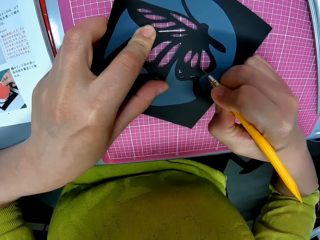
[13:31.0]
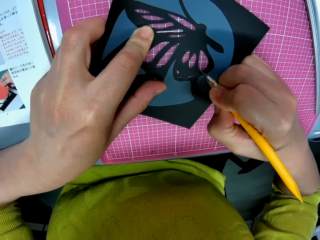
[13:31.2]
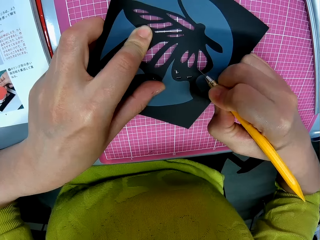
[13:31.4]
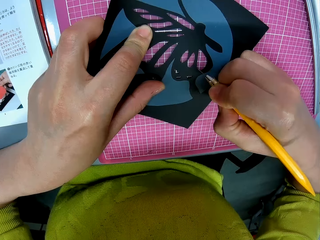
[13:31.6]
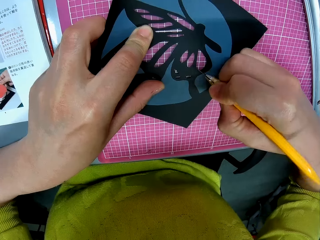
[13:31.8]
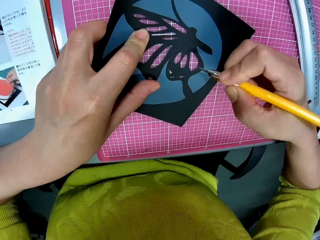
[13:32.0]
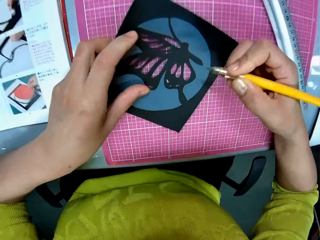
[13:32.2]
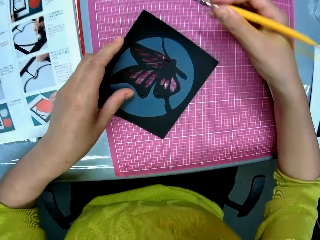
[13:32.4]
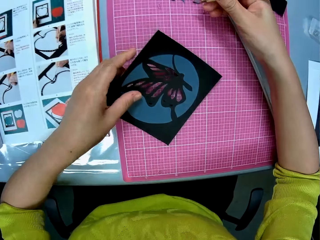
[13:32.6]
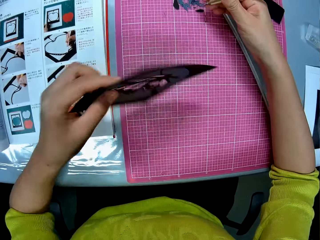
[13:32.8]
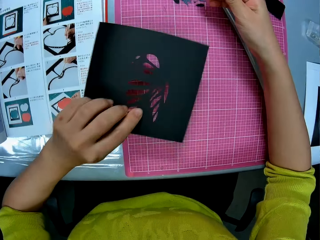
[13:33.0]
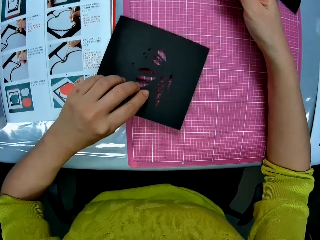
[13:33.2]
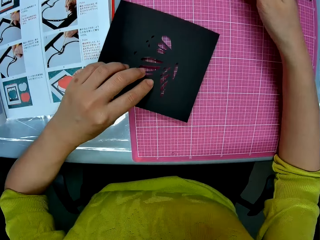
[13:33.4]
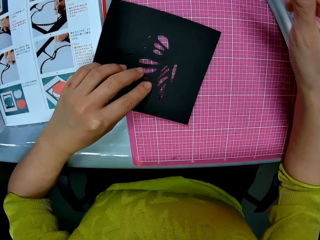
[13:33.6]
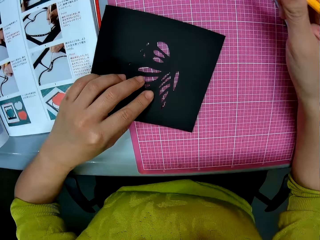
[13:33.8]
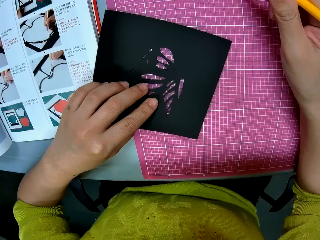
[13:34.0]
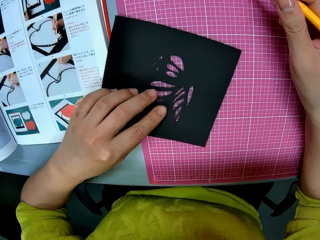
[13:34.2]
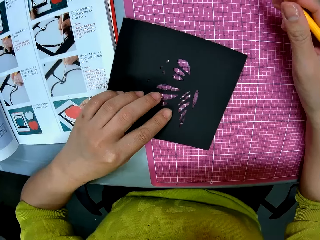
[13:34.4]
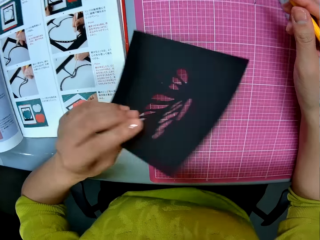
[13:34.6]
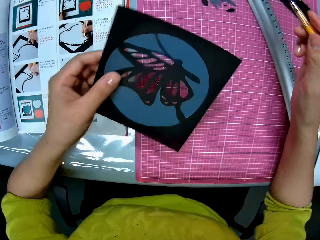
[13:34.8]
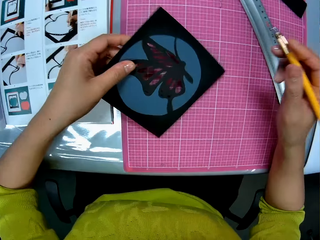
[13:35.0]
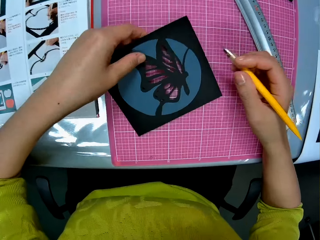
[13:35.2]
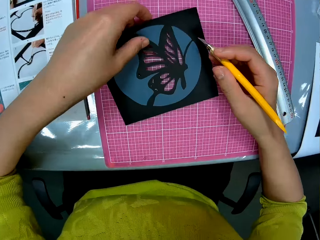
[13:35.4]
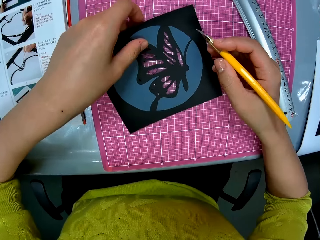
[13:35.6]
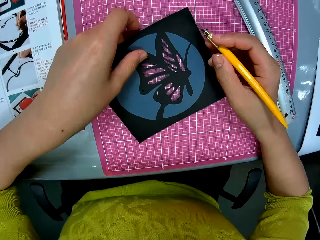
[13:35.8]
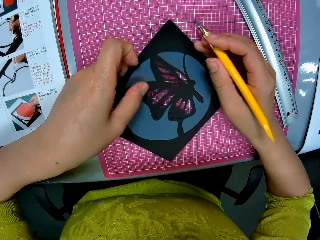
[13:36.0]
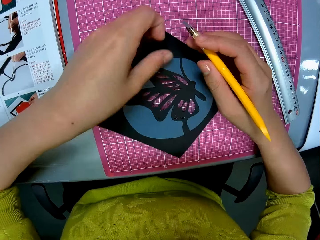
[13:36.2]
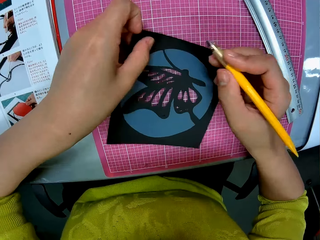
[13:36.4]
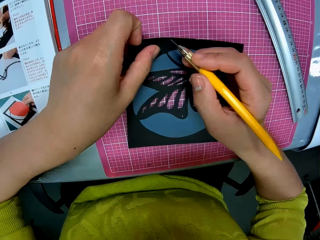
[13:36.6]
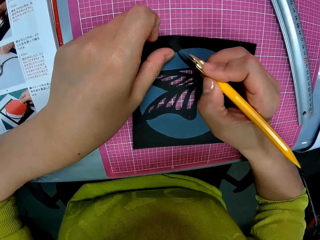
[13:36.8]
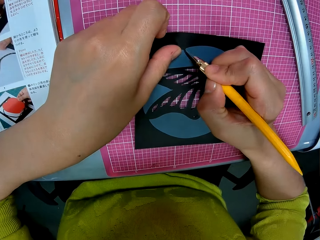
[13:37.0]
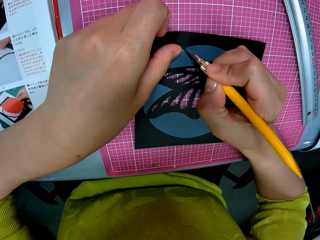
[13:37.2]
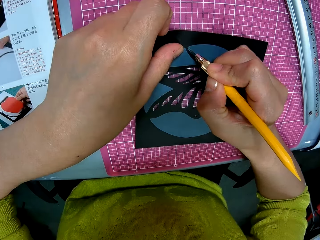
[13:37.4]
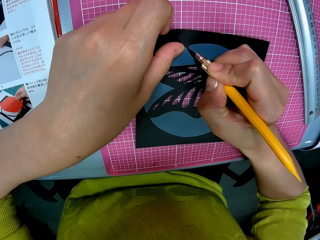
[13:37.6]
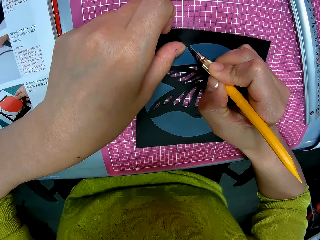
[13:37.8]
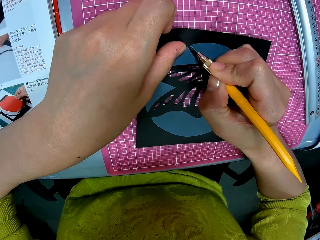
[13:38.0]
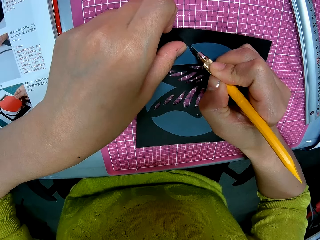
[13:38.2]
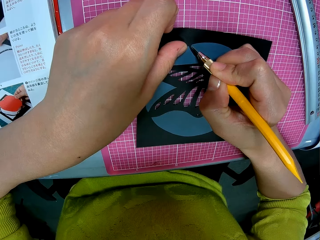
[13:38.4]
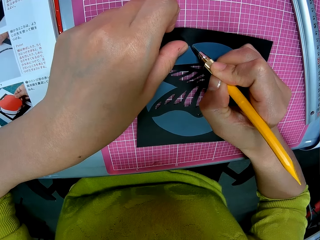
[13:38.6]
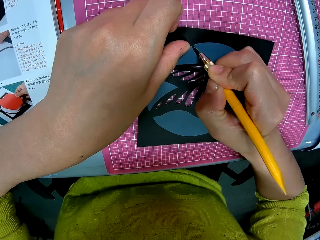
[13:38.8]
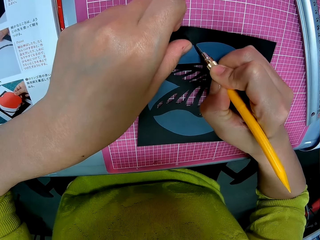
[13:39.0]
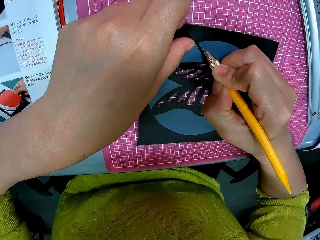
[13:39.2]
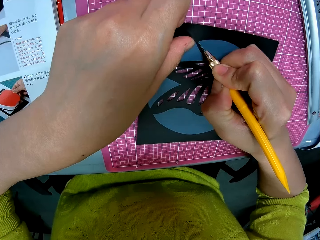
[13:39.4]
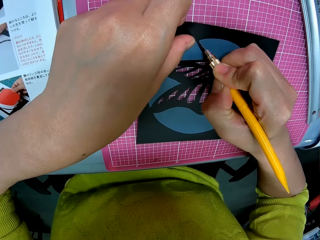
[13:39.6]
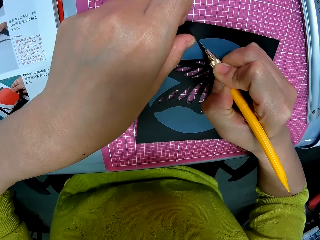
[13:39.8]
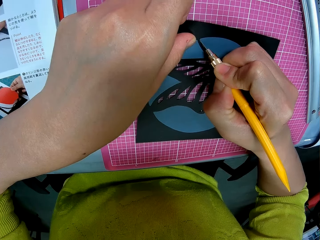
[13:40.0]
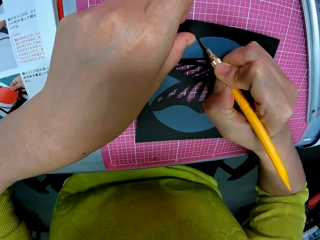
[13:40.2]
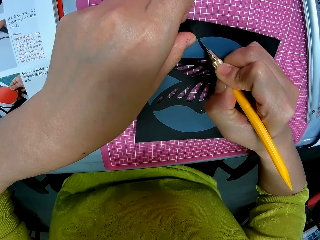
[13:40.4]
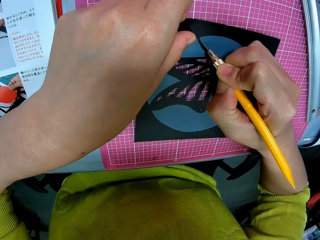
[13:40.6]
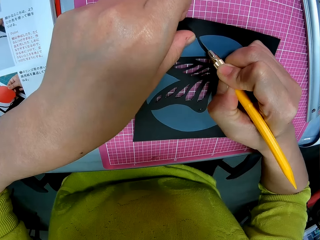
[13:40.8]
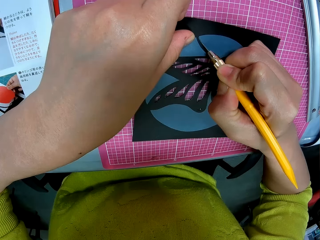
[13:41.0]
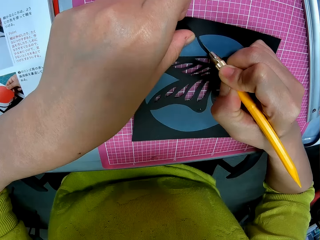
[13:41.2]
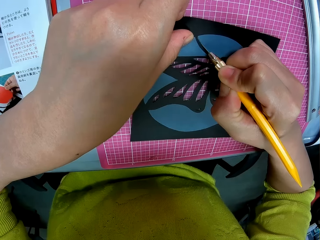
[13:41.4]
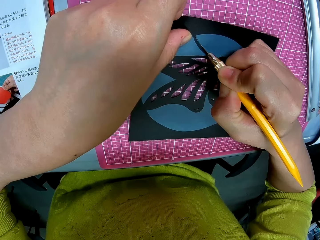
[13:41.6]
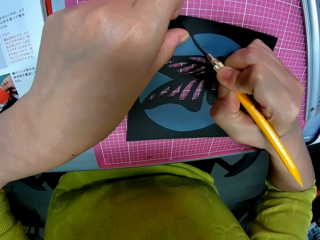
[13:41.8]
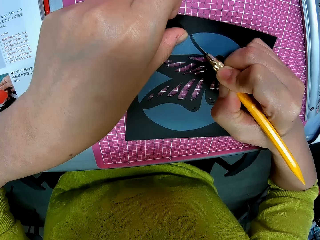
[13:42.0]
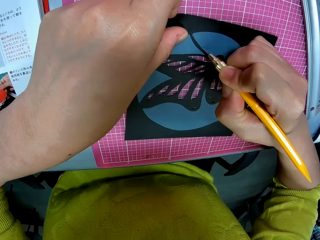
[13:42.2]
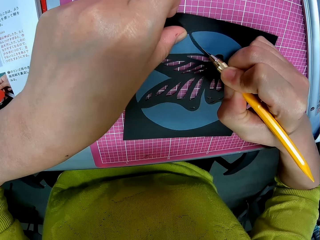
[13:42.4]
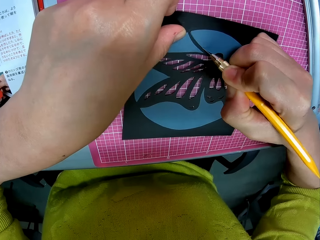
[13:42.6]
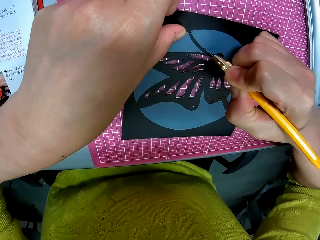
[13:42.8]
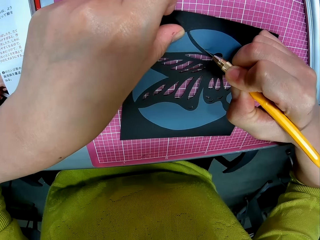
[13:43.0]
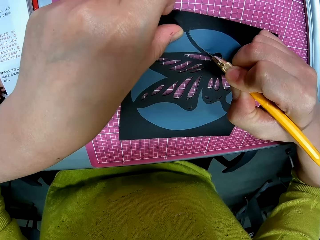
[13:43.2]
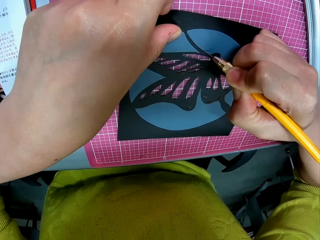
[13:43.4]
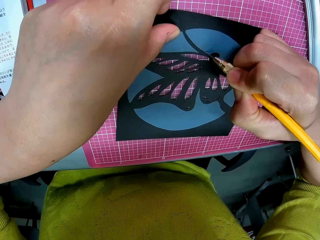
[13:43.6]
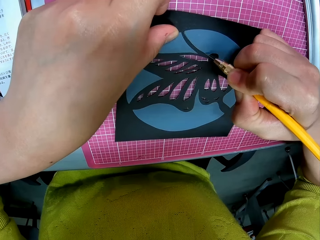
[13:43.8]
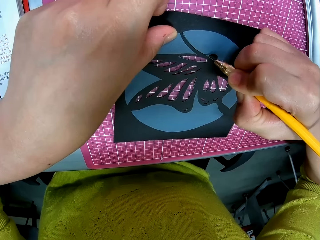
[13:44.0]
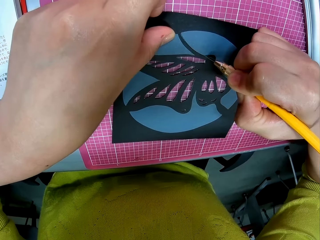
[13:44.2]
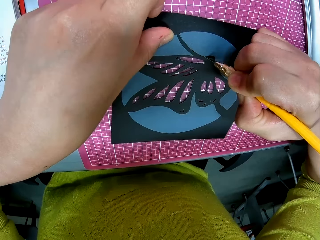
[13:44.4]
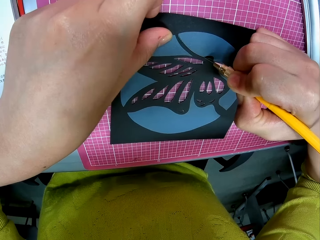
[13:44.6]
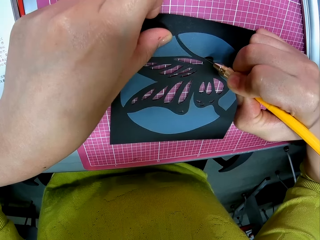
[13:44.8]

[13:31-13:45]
The camera wearer inspects the picture with his hands. He turns the cardboard. He turns the cardboard again. He cuts the picture with the pen cutter.

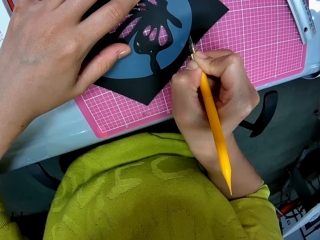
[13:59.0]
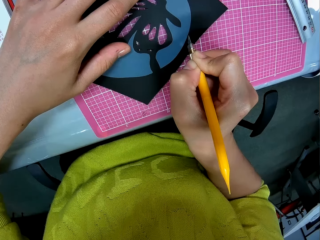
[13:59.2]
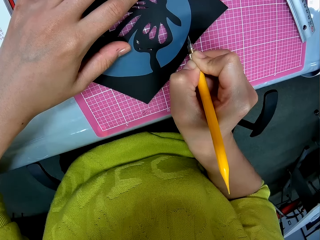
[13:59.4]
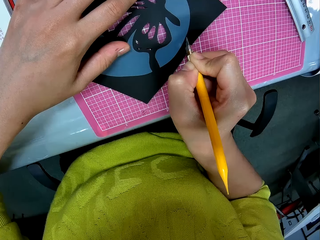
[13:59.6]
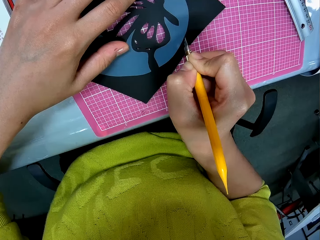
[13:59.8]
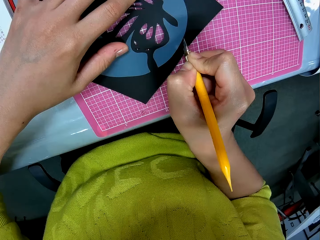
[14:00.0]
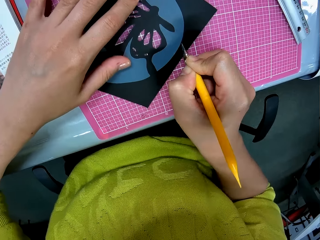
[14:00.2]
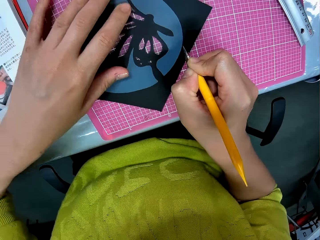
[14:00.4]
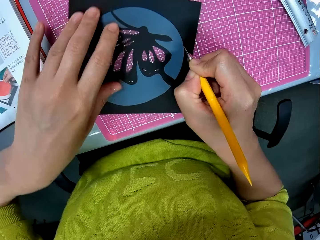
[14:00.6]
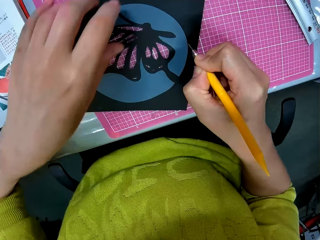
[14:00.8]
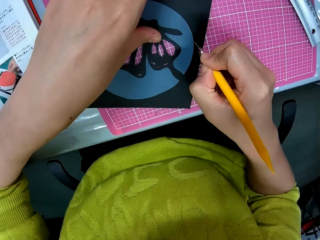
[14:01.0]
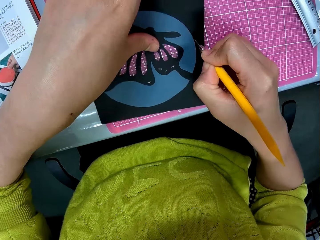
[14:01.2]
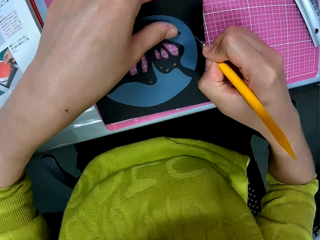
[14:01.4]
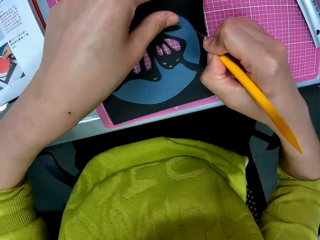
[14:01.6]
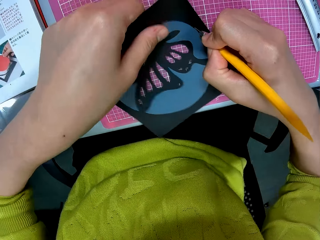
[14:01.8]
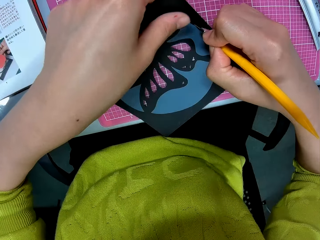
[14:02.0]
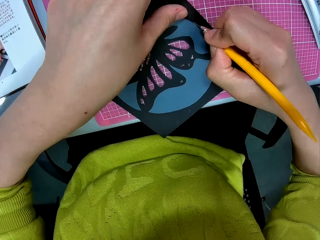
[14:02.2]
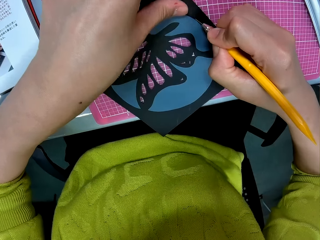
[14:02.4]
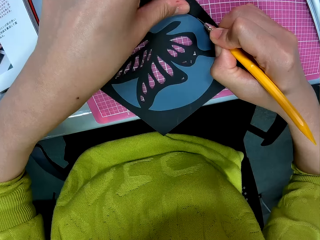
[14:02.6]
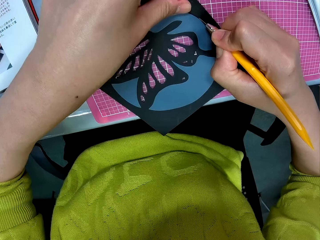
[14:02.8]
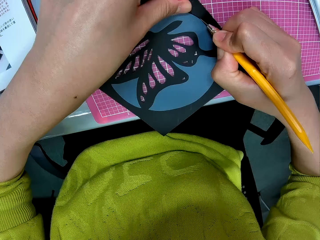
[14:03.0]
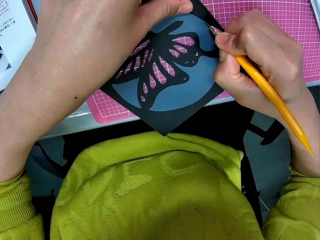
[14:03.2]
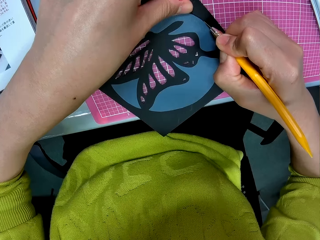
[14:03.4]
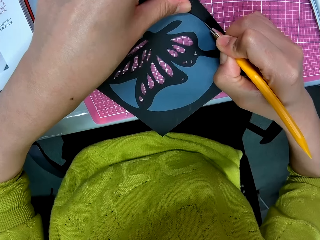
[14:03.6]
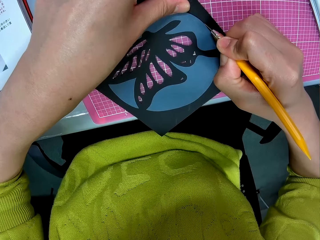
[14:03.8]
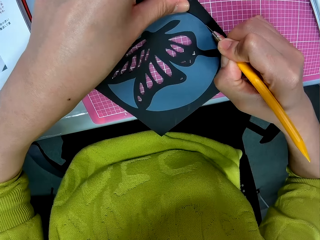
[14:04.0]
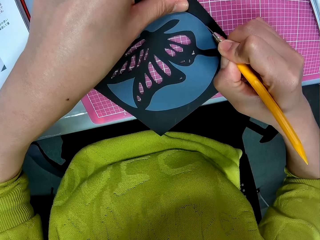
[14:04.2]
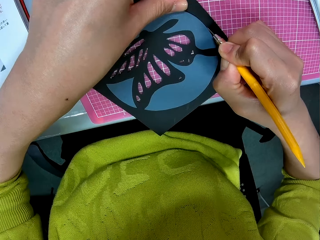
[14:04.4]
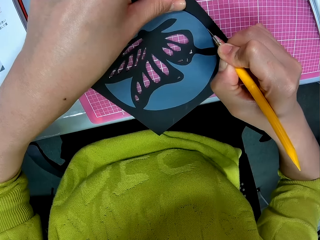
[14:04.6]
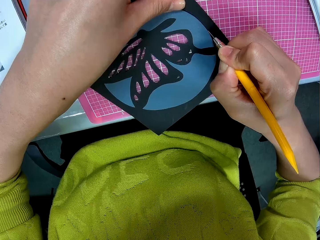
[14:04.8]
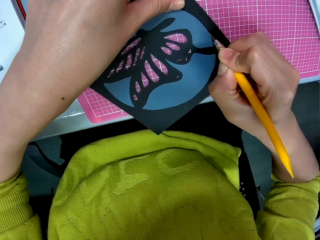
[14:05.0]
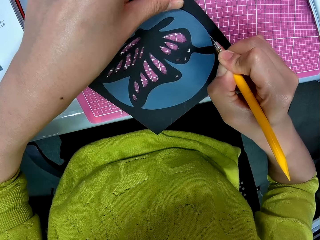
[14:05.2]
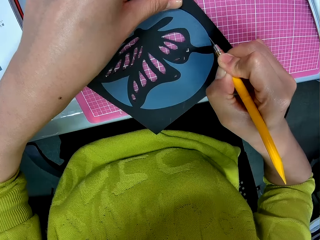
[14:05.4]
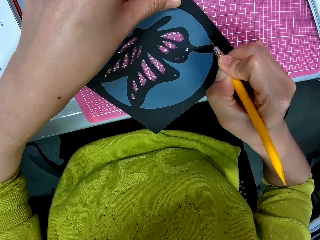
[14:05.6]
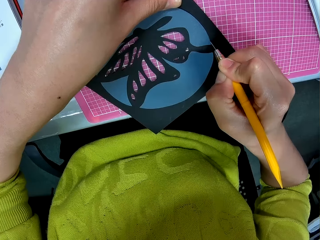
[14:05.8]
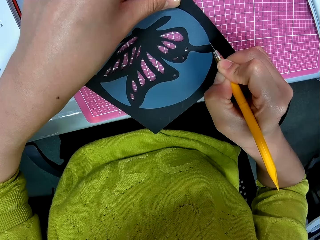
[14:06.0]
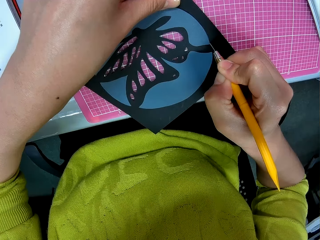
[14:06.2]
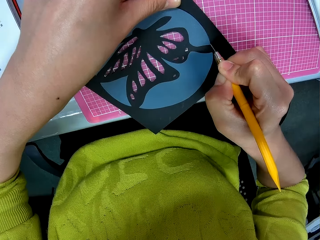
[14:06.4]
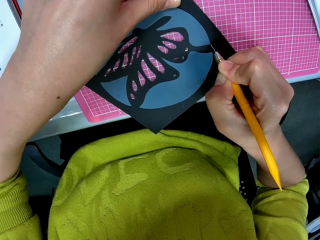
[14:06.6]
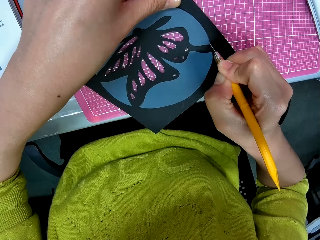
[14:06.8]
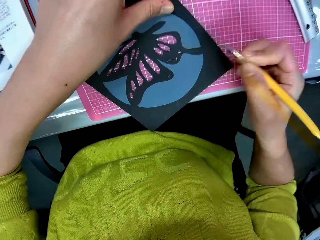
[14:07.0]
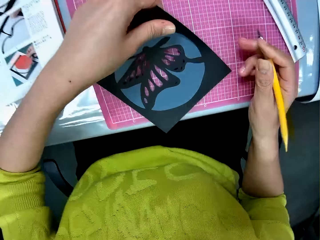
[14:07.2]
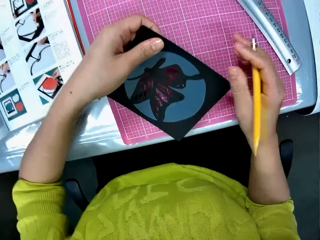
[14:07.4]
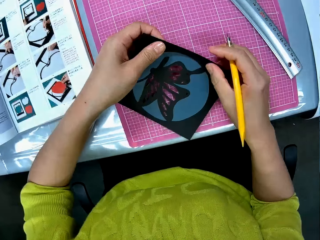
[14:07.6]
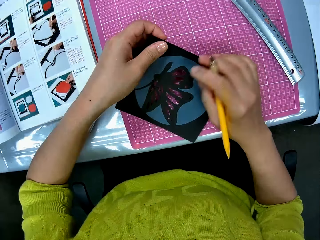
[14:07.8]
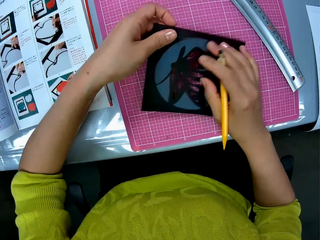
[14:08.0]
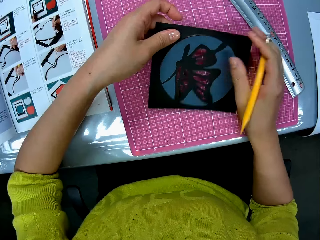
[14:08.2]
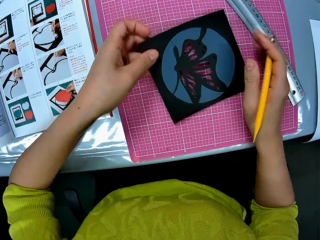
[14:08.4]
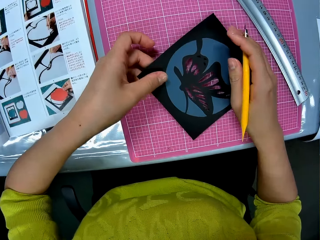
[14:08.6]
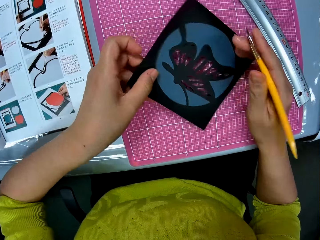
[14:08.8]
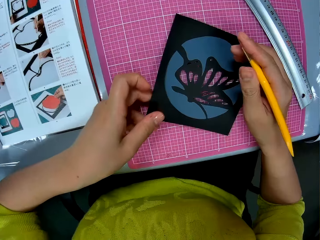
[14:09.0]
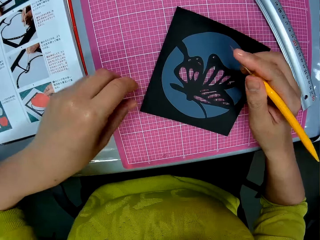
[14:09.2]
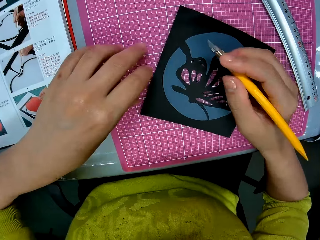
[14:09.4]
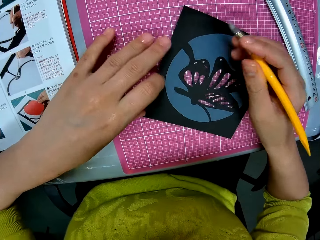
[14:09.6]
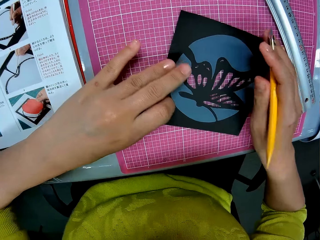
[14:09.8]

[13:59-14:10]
The camera wearer adjusts the photograph with his left hand. He cuts the photograph with the pen cutter in his right hand. He adjusts the photograph with his hands.
